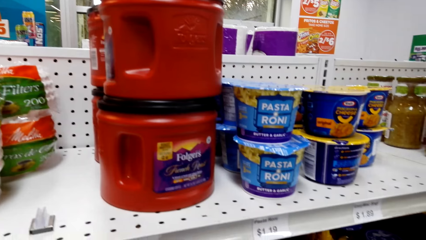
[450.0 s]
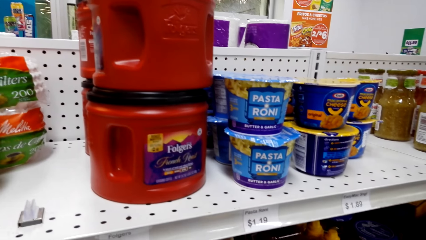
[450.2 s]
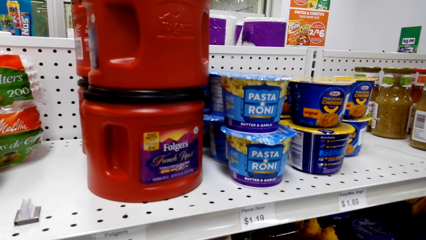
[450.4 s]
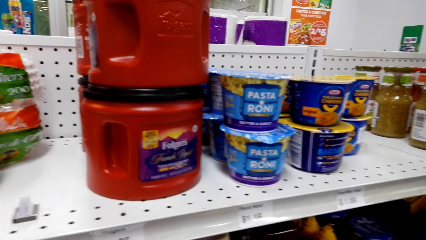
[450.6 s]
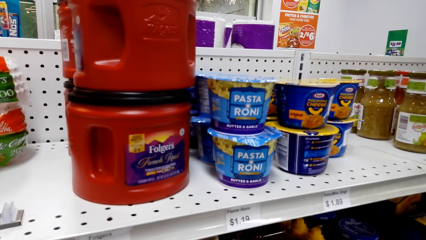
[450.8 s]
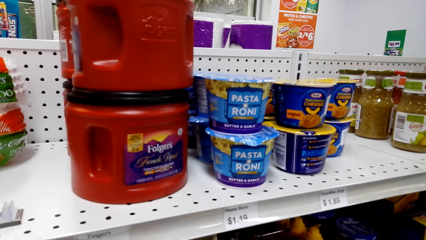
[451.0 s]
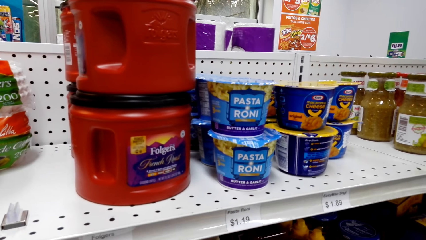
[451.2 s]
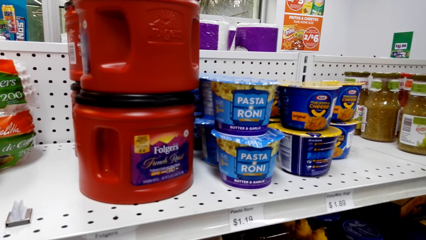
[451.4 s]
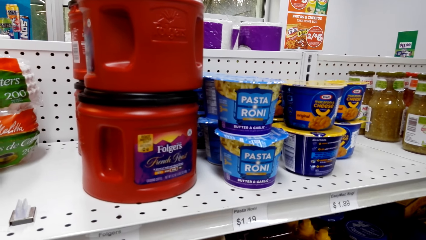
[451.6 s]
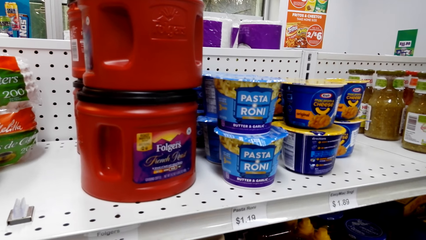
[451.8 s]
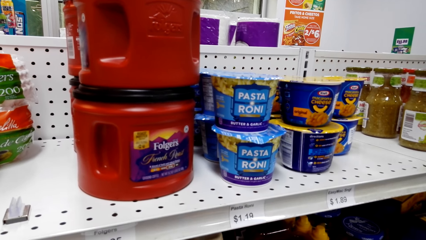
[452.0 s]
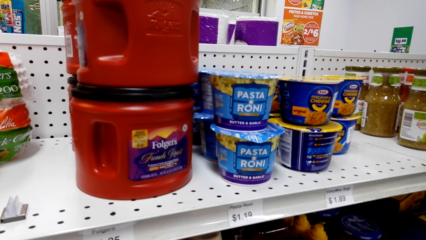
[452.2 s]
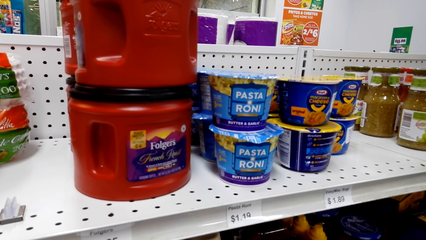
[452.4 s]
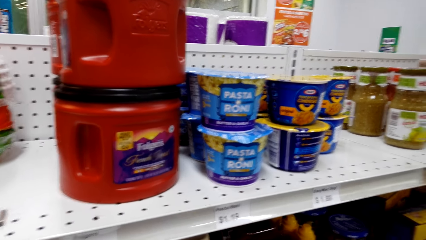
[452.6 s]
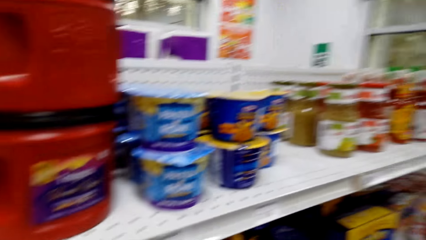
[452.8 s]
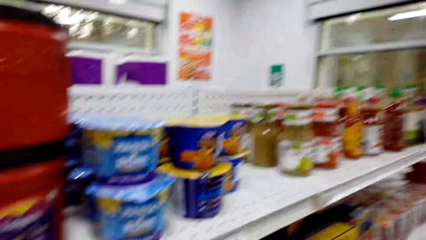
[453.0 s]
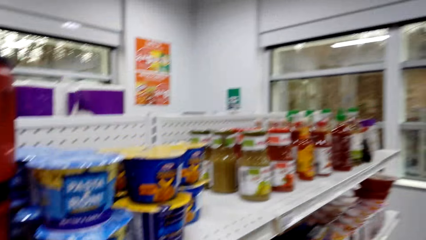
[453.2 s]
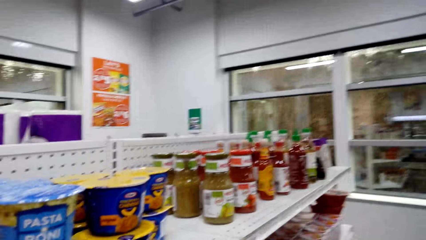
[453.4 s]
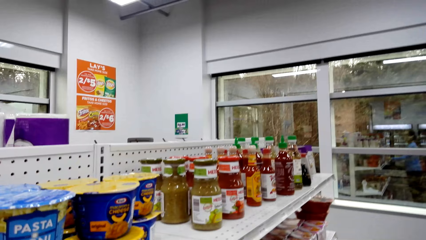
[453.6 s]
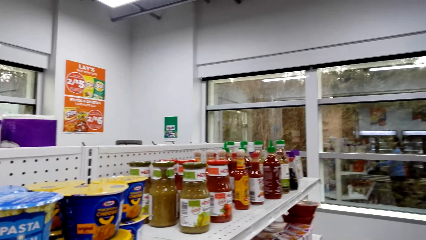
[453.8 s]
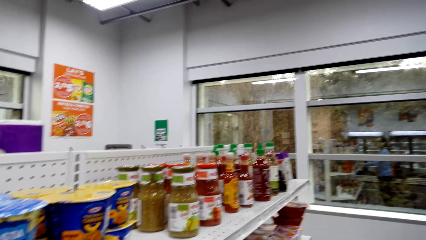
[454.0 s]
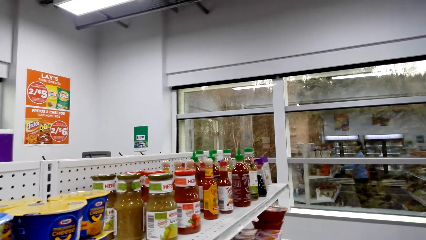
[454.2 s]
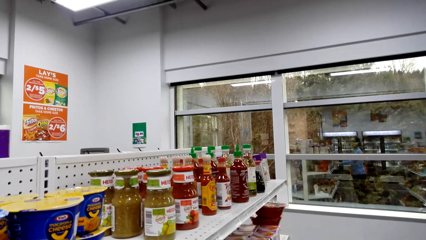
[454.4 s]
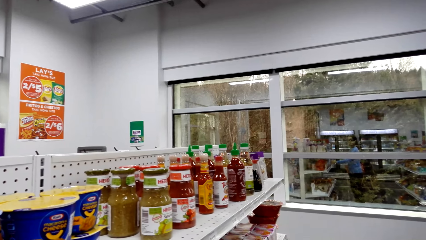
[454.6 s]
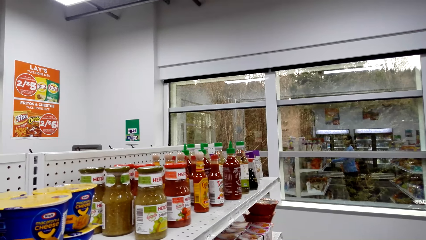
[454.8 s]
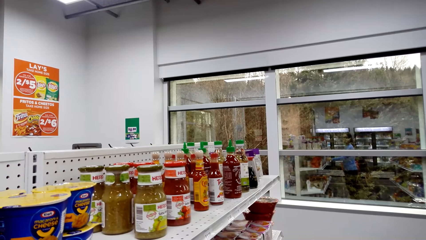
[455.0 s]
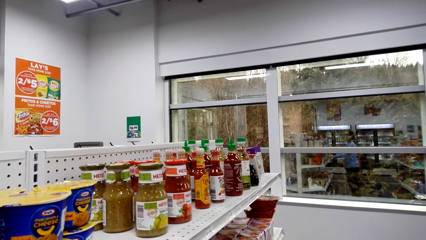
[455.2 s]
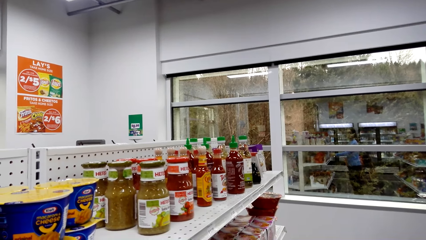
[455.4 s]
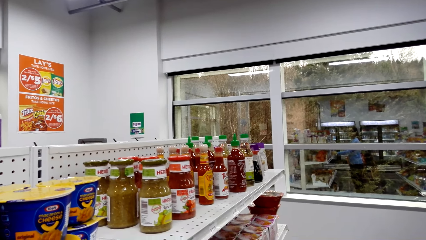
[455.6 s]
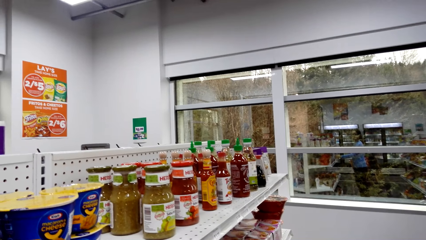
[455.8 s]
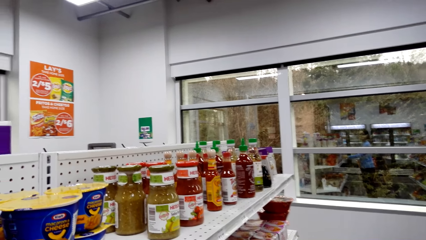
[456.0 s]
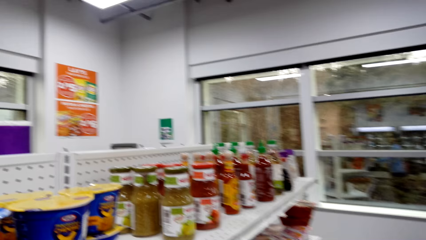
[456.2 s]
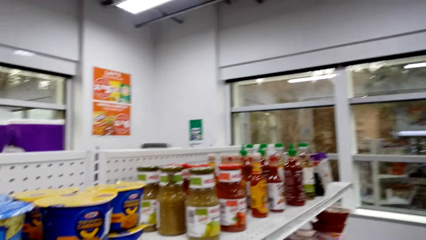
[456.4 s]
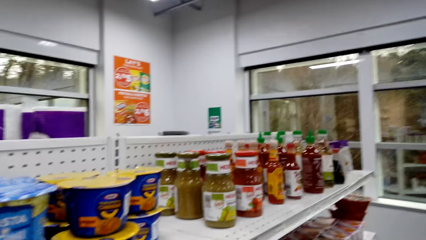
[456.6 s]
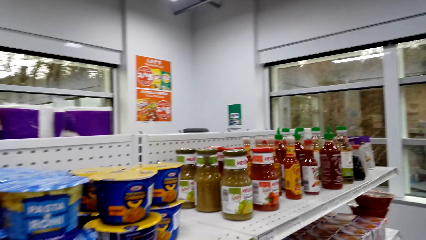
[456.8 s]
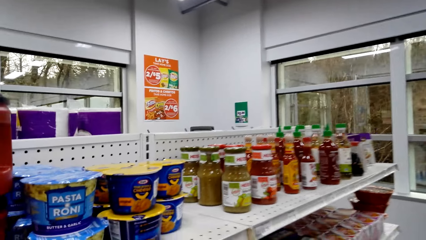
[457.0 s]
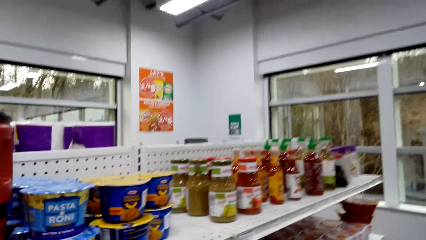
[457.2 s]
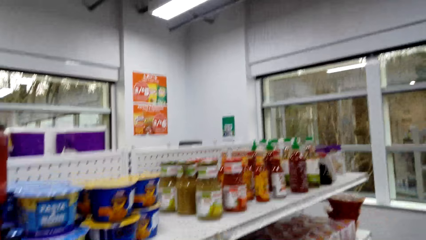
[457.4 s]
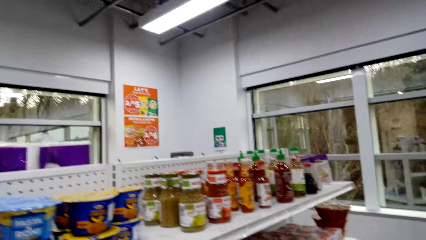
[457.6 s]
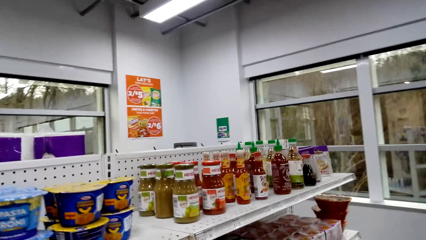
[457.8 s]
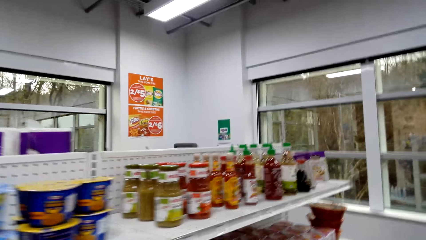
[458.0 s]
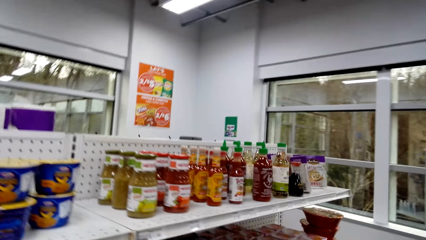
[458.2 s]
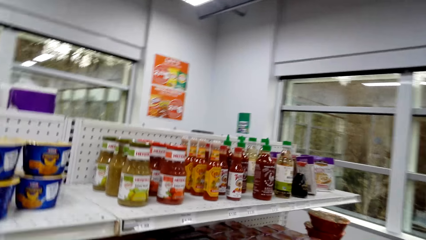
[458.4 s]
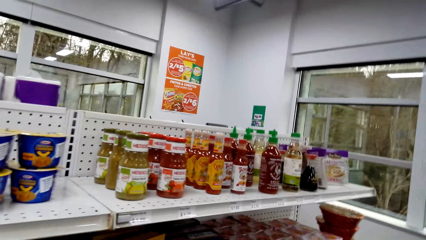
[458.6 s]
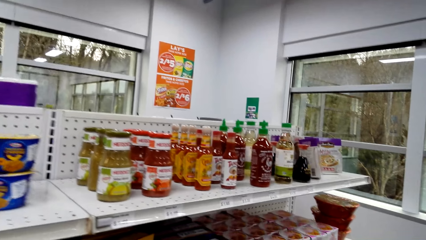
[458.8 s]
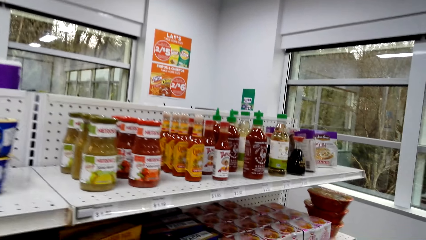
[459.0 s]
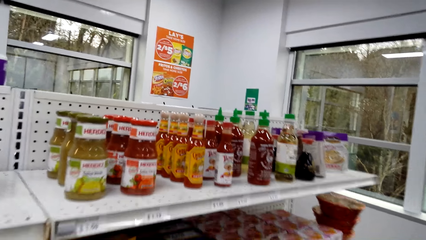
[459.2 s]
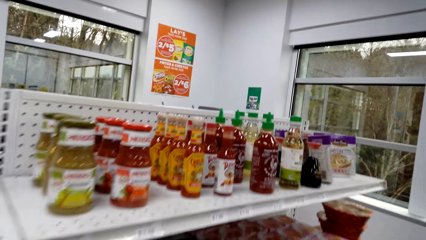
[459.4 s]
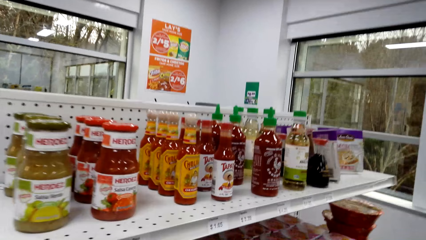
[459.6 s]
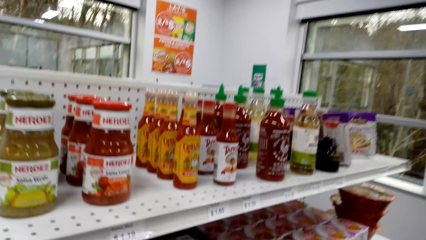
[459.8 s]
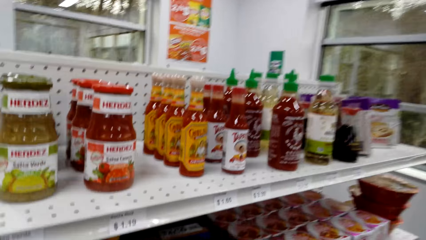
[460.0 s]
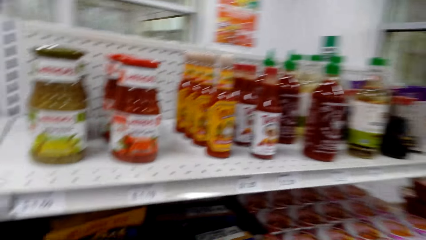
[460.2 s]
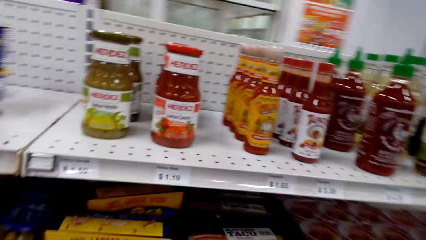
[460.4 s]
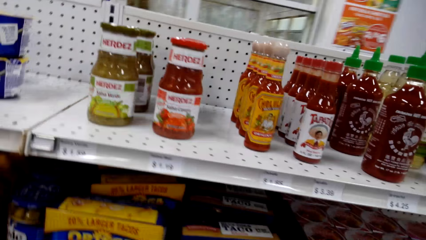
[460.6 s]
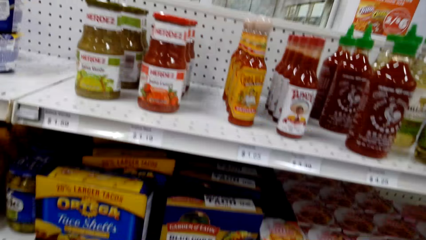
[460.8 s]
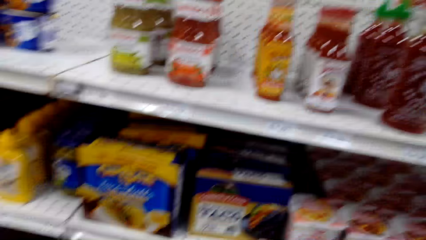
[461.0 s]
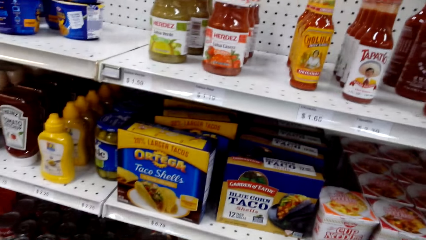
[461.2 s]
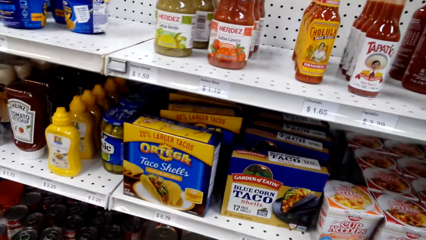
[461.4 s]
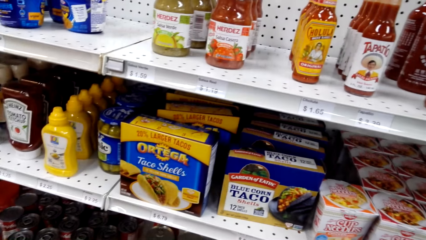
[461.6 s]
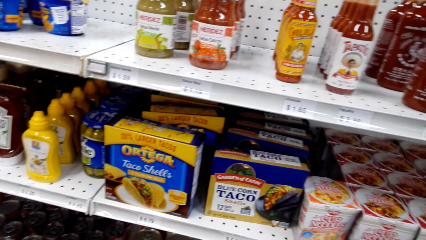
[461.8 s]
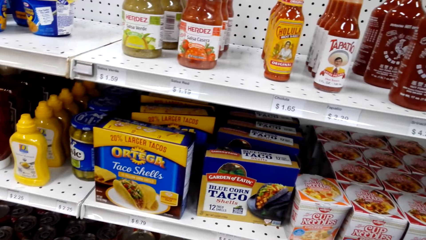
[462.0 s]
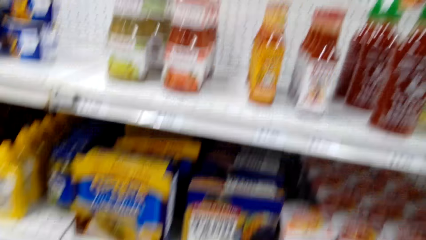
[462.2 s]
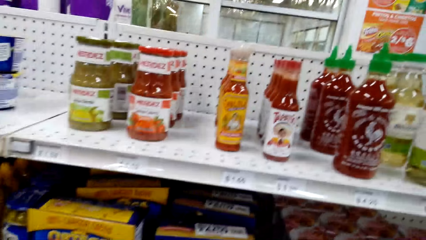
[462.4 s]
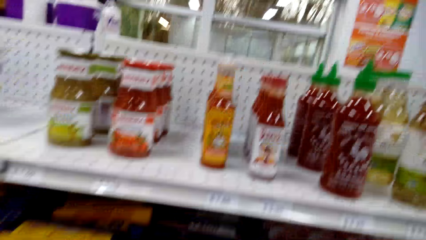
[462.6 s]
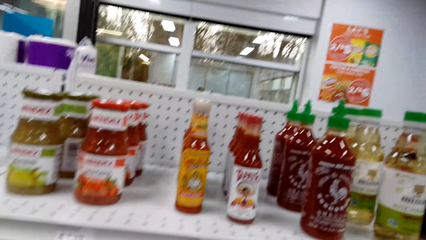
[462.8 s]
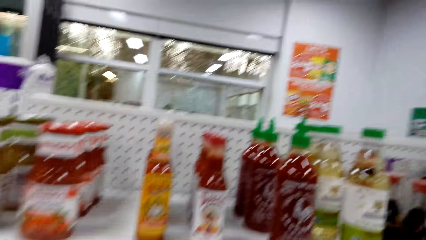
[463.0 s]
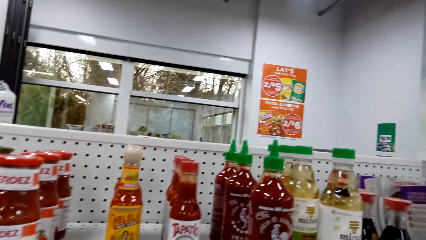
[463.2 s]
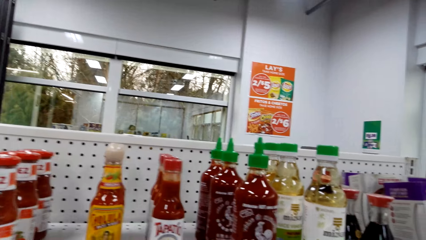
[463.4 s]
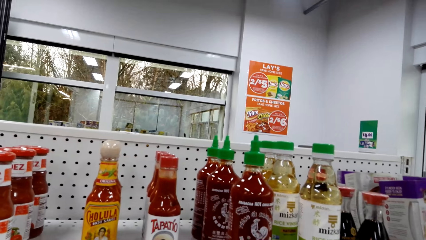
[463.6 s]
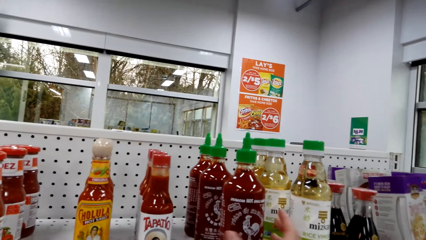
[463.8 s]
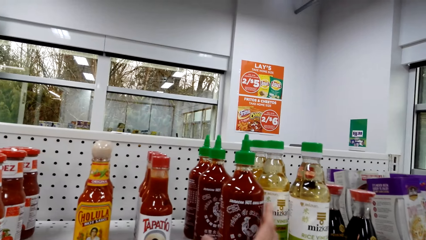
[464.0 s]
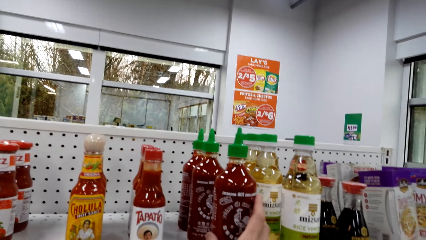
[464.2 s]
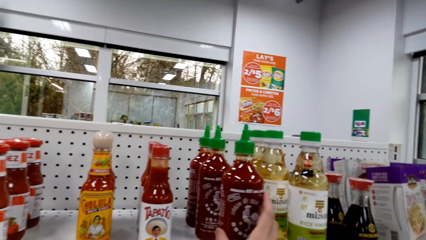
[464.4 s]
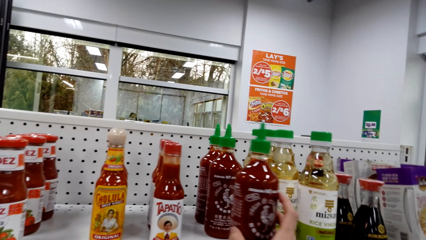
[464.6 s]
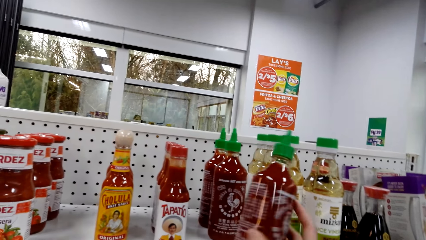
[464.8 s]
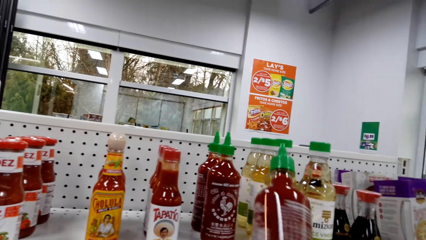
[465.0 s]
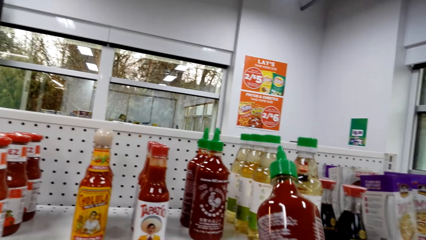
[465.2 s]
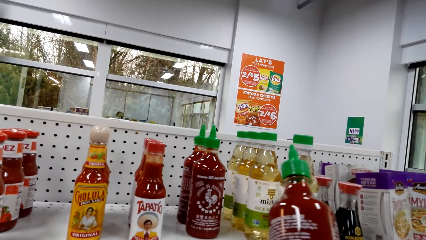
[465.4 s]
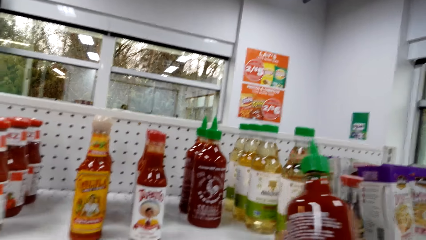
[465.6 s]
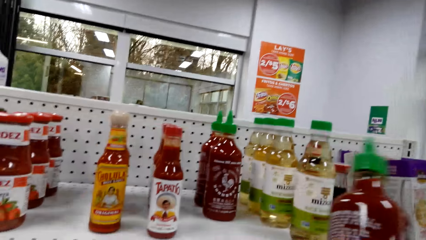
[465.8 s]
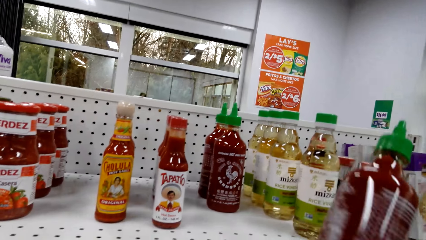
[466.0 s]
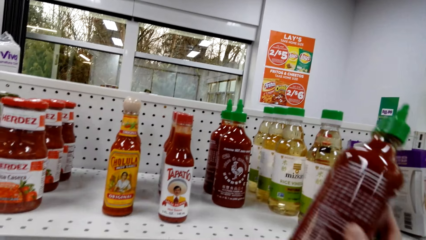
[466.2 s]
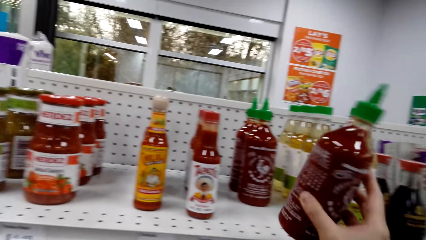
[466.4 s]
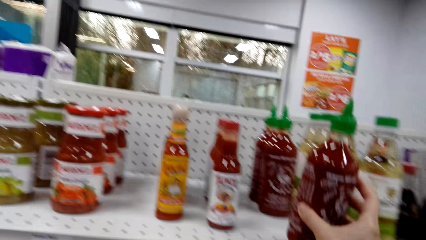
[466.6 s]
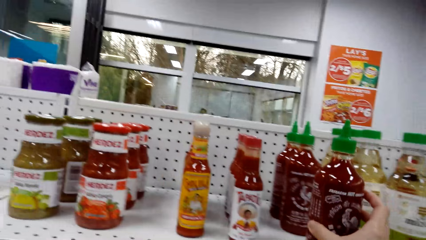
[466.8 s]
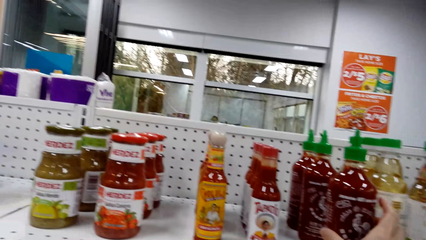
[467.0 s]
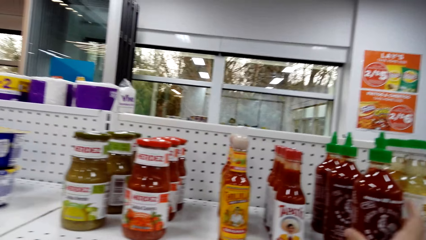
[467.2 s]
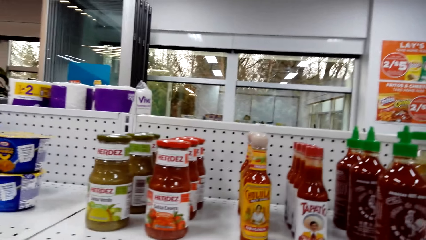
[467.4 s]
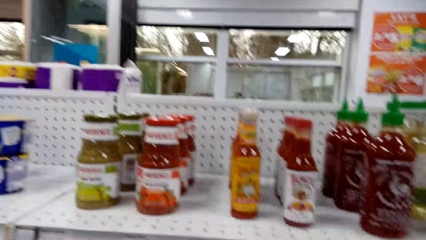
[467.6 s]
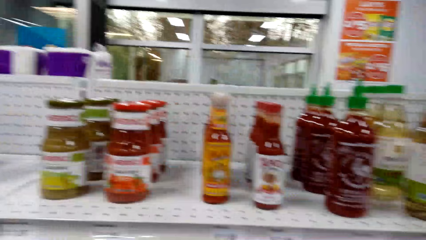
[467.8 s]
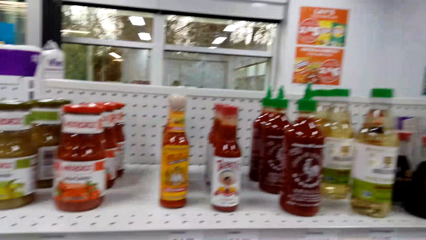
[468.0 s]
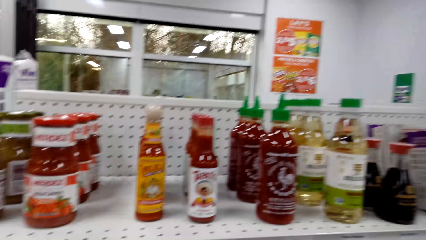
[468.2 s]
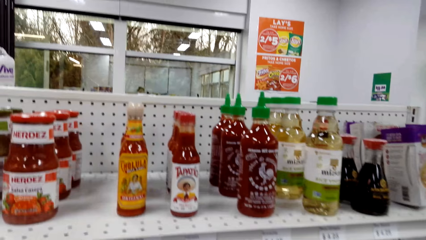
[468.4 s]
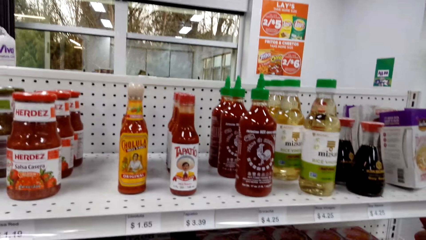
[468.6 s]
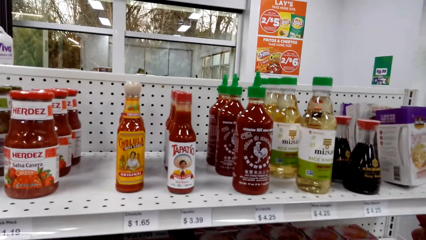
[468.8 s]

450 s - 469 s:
The camera wearer picks something from the shelf. They stare at something, put something on the shelf, and look at the shelf.
